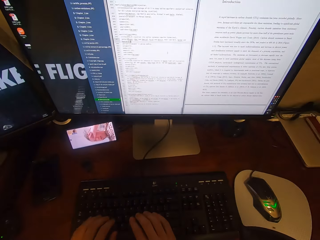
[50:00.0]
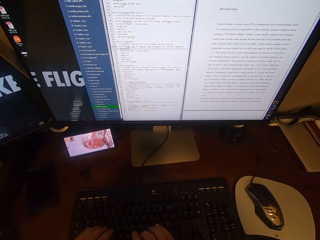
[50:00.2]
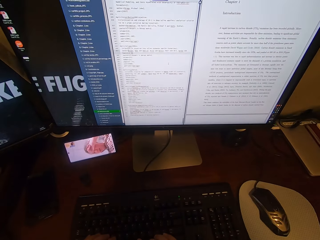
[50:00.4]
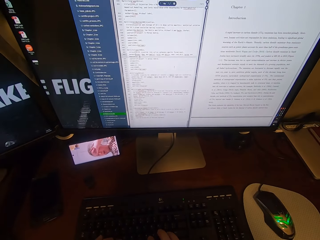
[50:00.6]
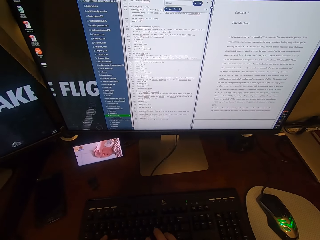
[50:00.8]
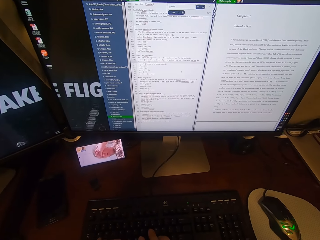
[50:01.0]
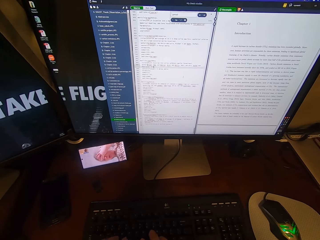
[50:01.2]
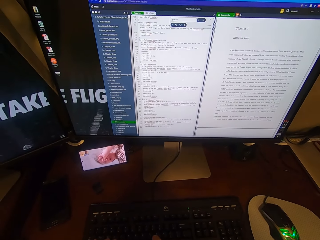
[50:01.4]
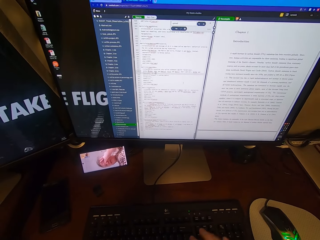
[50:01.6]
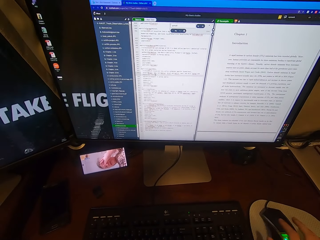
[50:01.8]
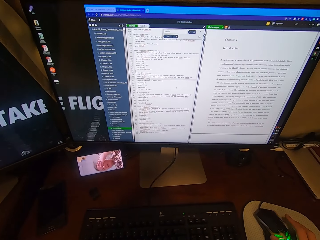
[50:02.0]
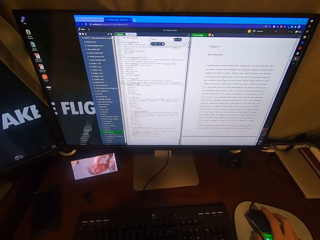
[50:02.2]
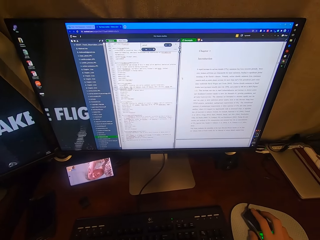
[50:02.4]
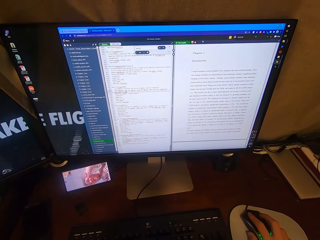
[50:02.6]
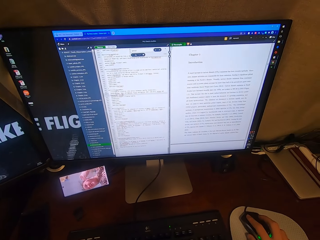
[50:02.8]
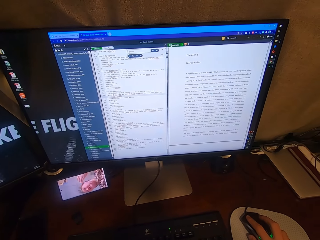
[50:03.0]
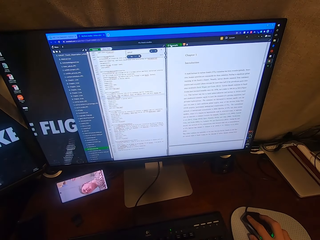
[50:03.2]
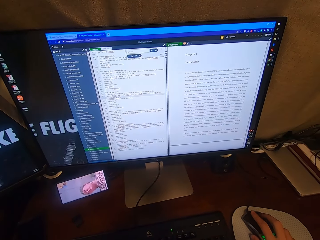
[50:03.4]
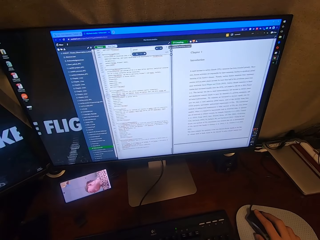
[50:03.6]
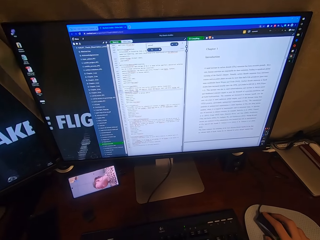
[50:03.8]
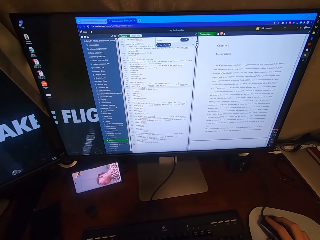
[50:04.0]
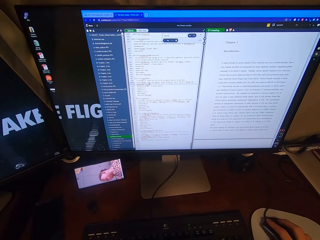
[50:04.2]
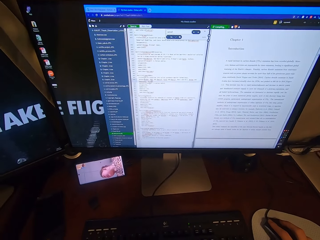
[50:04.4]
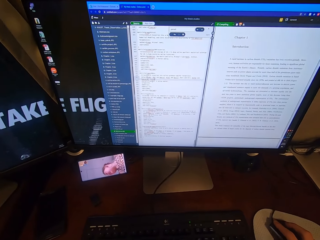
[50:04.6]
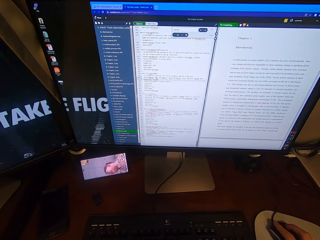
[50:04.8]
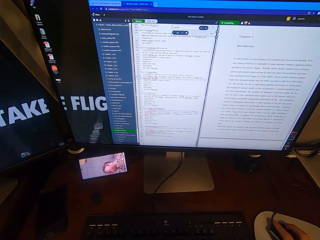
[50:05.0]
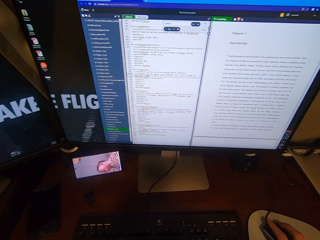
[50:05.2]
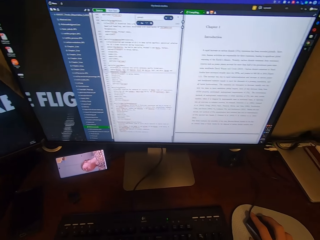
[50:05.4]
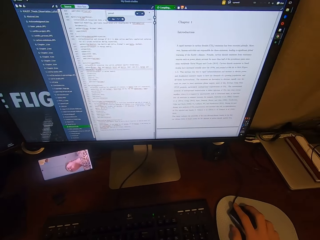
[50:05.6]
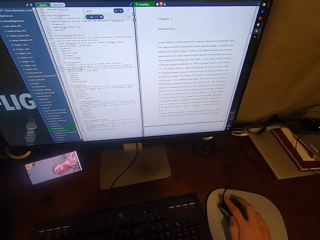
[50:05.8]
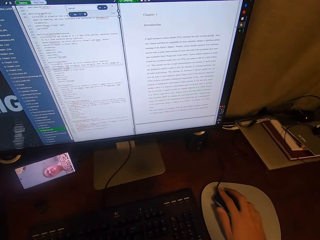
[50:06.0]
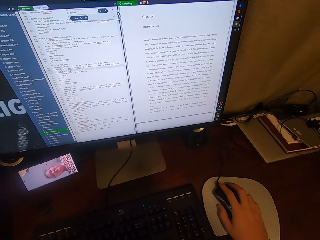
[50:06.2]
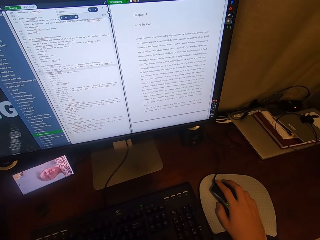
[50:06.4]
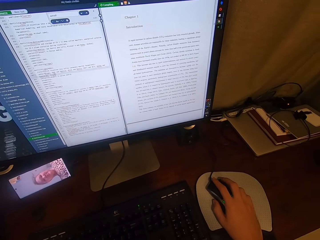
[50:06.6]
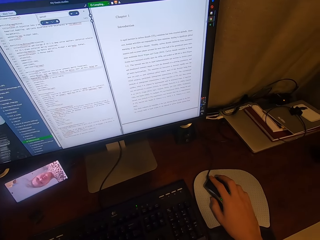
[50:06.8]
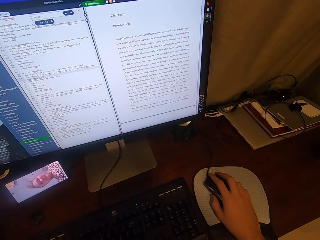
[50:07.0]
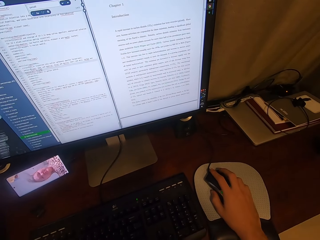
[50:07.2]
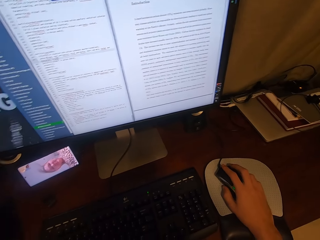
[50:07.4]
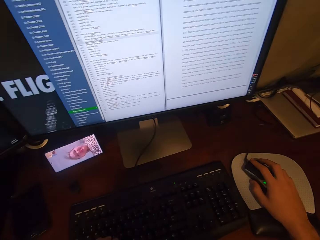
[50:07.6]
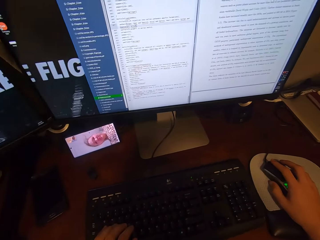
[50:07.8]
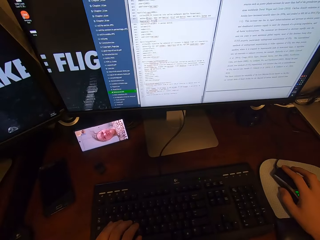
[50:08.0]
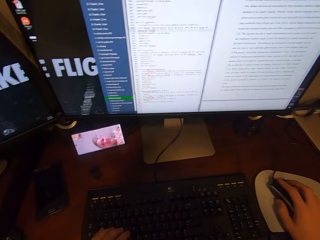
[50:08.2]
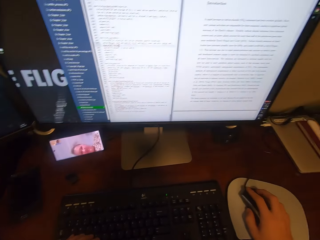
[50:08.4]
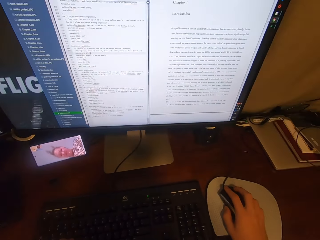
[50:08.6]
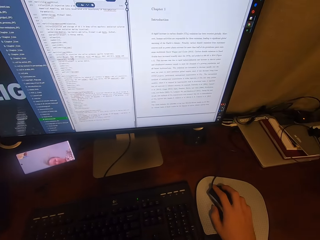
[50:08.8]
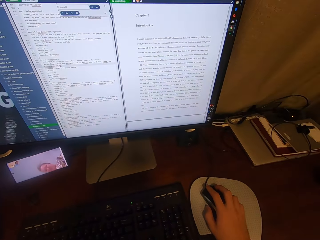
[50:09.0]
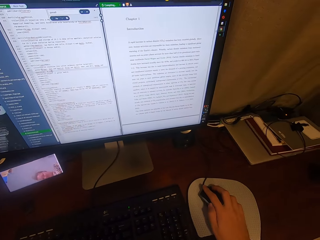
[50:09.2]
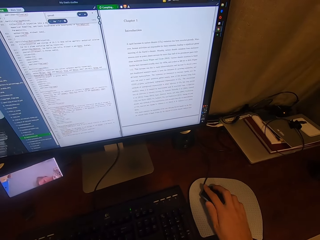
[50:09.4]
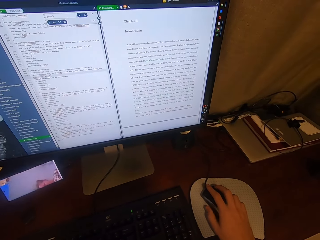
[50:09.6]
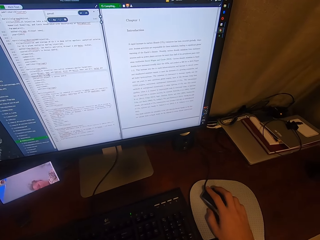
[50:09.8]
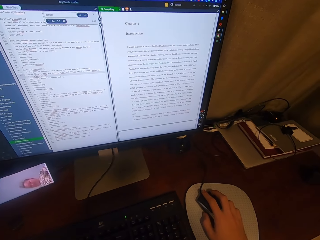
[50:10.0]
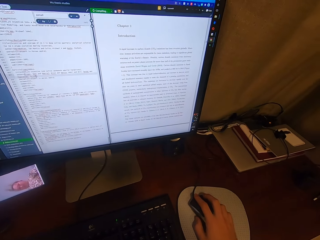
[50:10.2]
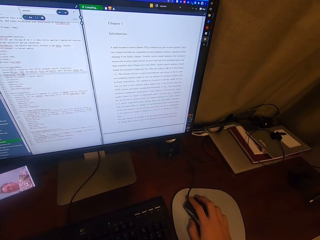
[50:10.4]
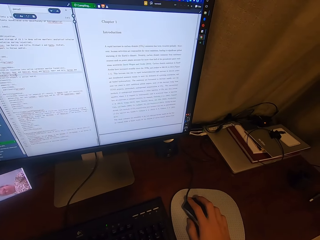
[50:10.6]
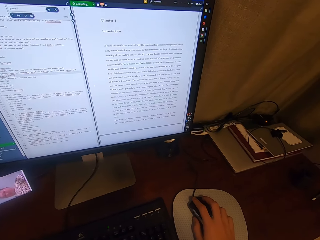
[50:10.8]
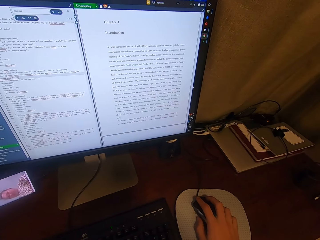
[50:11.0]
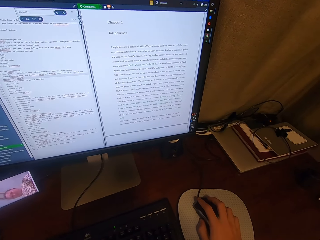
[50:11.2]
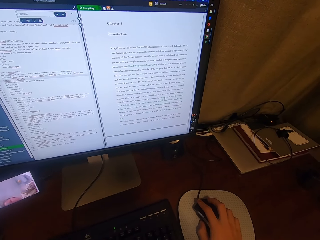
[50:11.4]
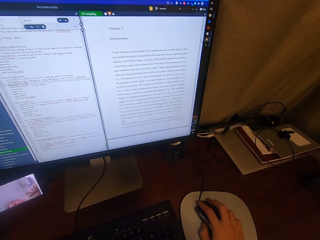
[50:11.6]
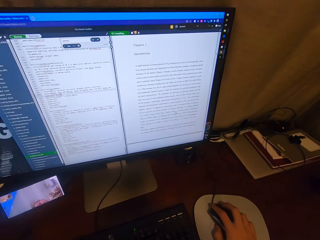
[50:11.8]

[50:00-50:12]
The camera wearer clicks on the USB mouse attached to the desktop computer with his right hand. He scrolls the computer.

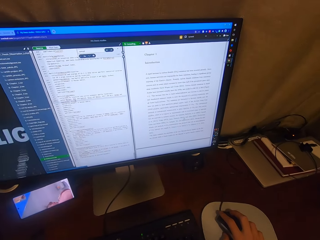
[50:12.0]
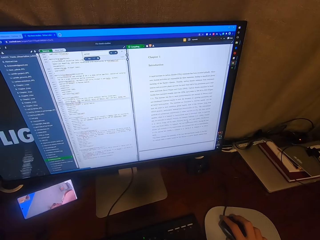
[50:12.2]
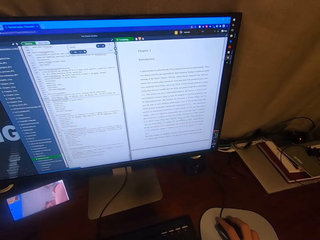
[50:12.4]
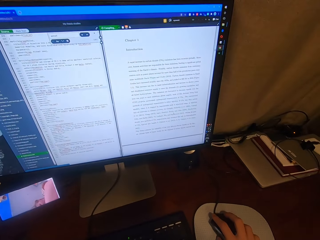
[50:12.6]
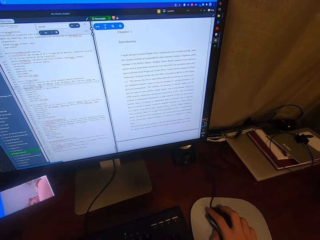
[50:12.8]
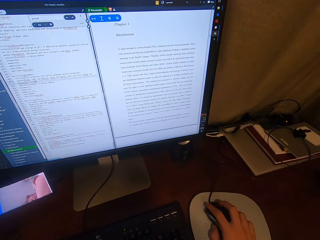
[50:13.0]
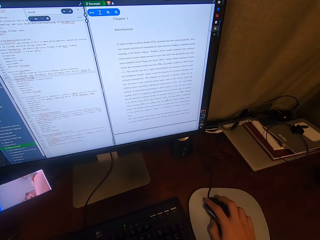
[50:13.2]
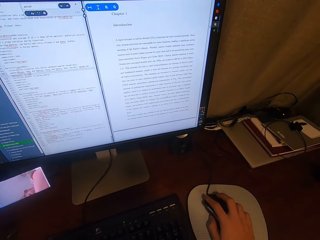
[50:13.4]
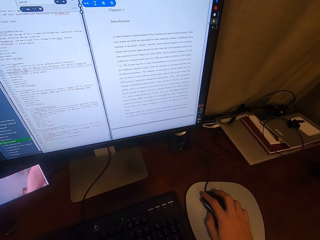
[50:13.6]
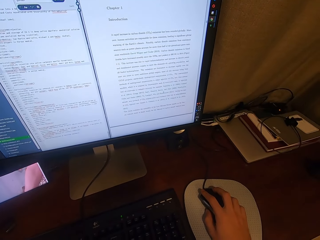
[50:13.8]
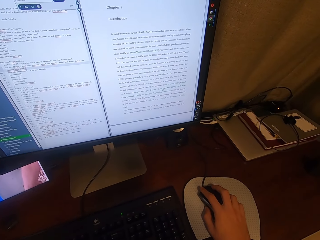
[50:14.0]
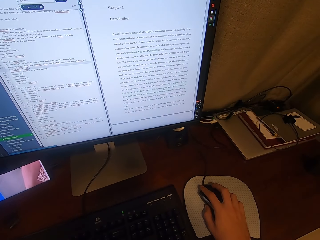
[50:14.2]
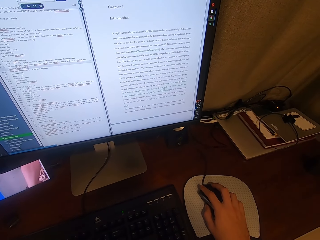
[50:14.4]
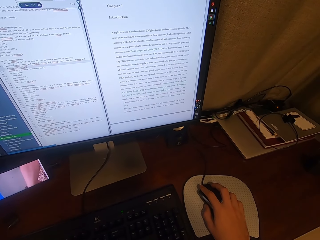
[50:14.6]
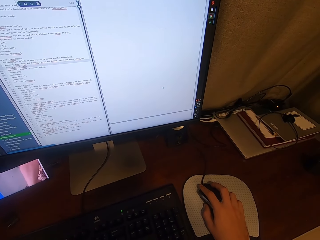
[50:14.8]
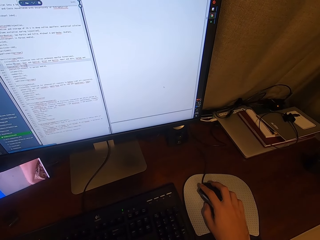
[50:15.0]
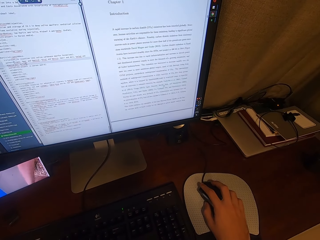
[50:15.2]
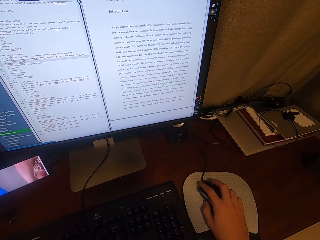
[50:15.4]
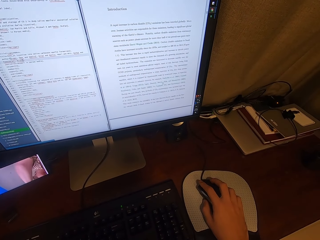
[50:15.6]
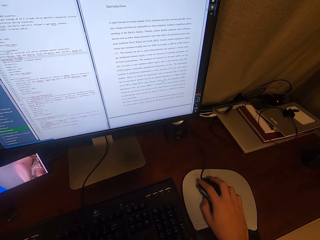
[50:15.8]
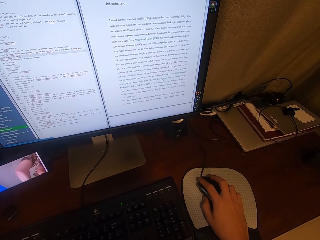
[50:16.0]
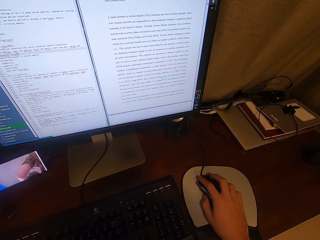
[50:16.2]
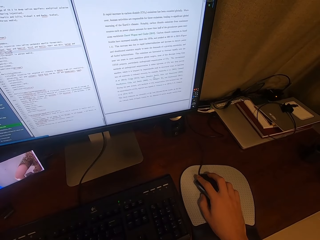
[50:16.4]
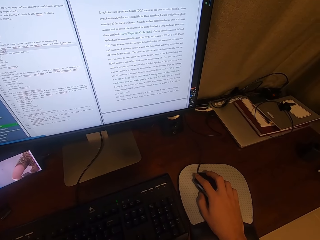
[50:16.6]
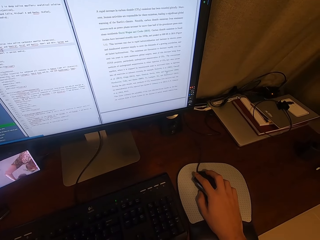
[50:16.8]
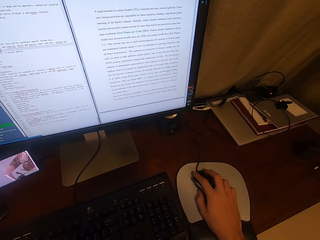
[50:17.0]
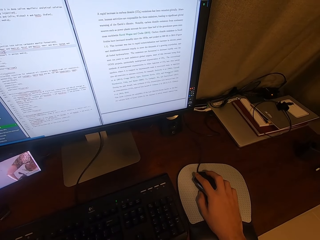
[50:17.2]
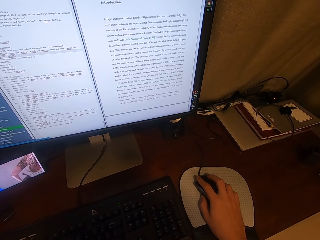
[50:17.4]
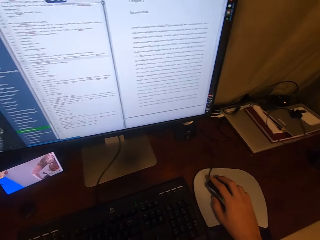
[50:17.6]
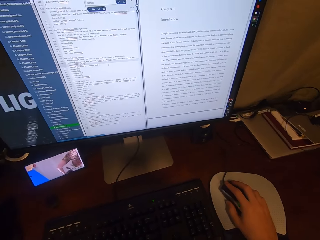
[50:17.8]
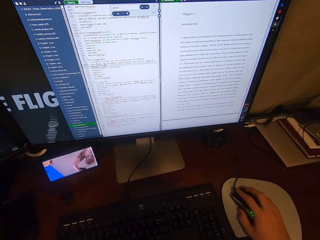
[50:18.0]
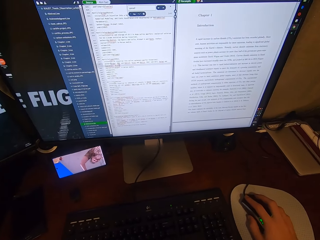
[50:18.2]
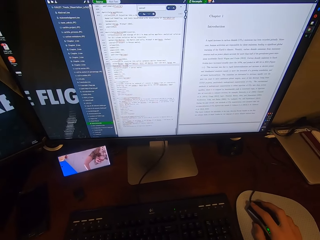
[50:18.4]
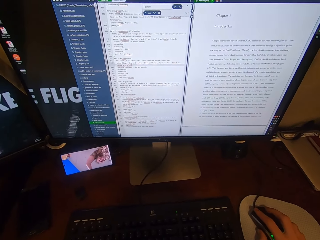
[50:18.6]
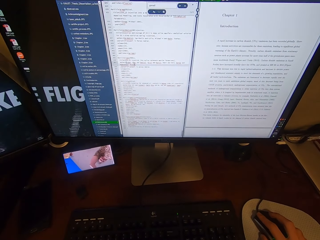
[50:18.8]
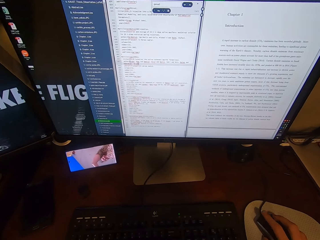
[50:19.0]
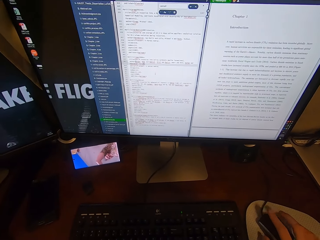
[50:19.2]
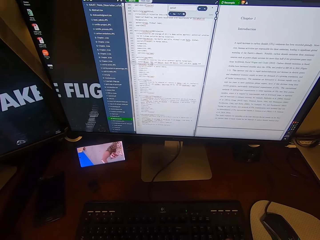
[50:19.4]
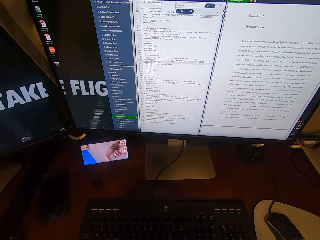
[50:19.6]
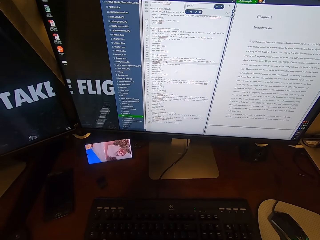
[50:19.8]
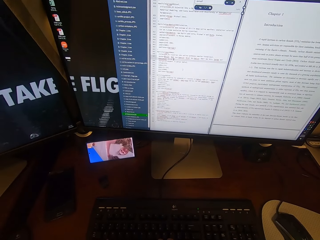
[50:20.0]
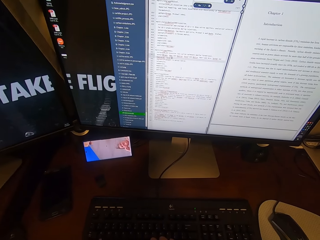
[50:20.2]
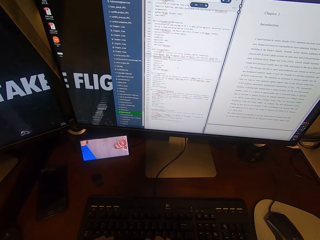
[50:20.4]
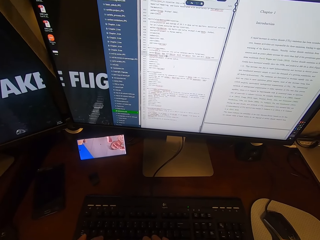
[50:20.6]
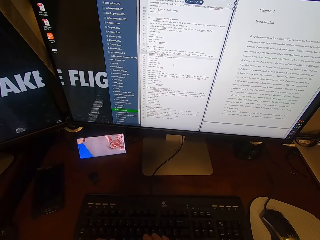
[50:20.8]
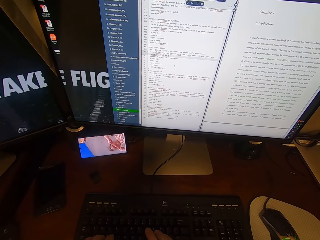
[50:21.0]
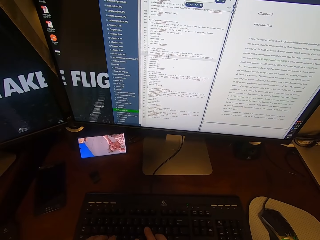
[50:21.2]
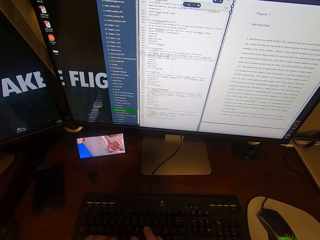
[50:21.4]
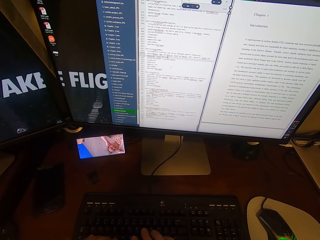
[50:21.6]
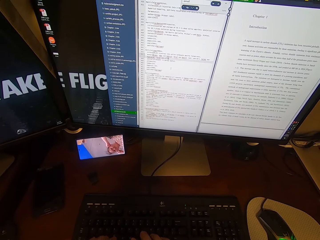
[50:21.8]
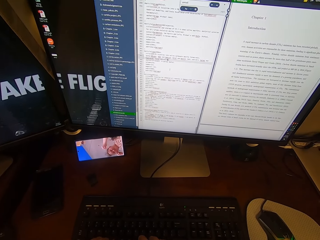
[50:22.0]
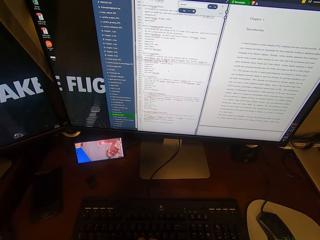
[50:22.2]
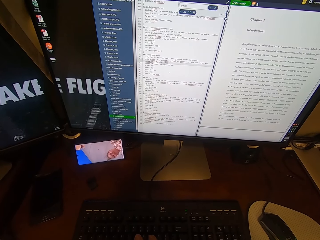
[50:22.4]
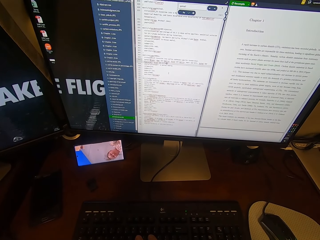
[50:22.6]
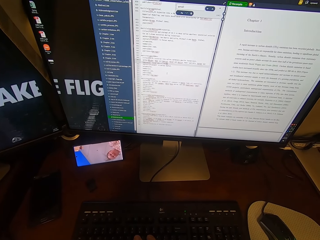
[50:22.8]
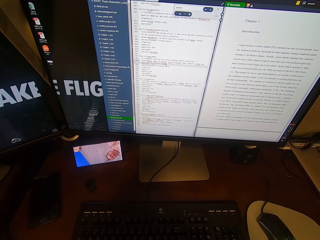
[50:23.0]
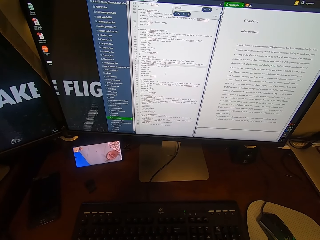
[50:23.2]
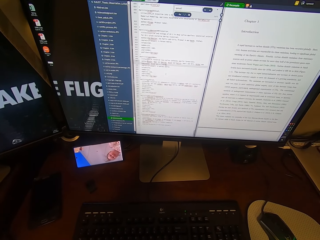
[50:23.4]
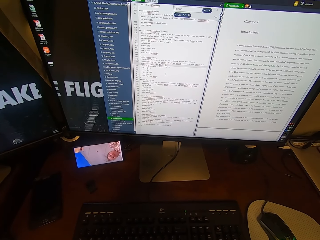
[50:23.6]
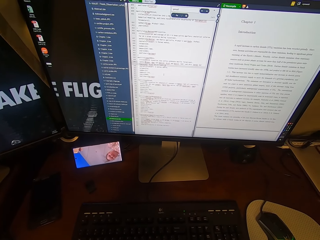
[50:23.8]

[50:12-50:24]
The camera wearer looks at the phone. He types on the keyboard attached to the desktop computer with his hands.
